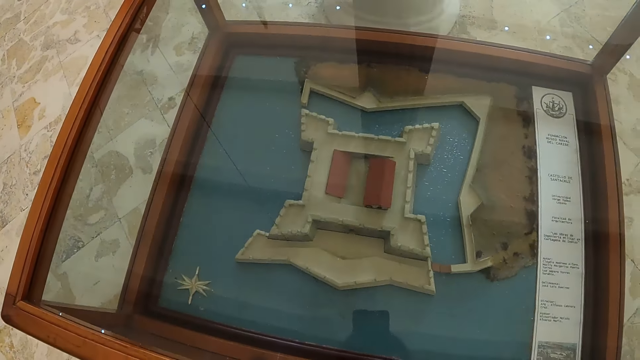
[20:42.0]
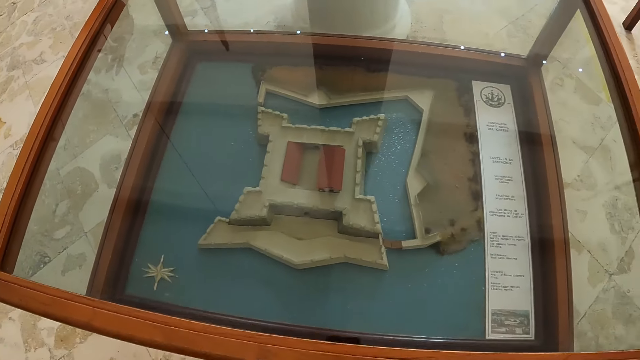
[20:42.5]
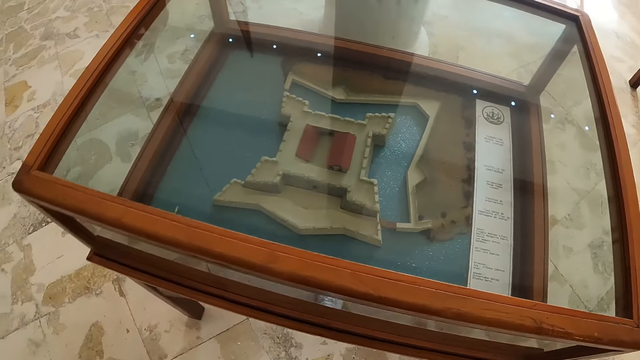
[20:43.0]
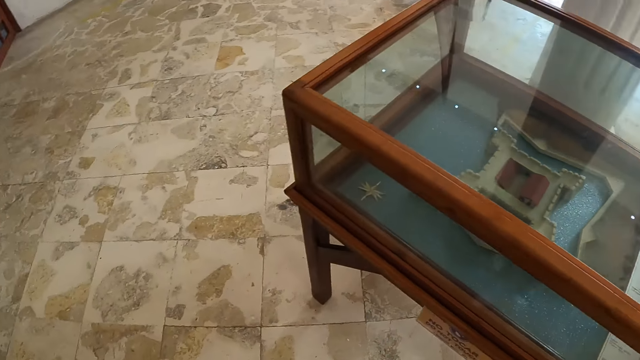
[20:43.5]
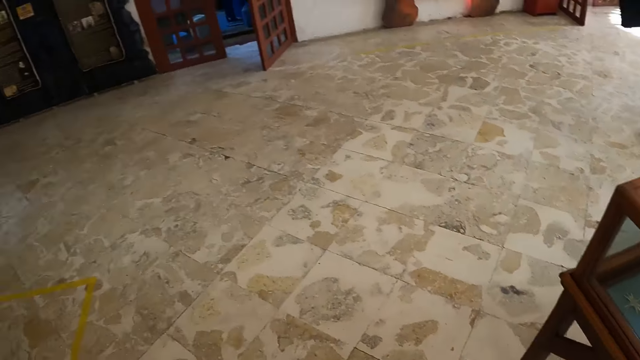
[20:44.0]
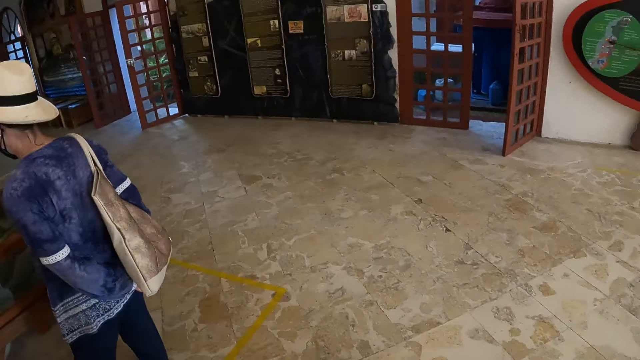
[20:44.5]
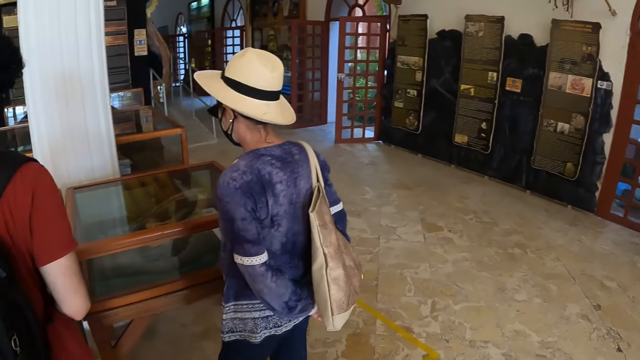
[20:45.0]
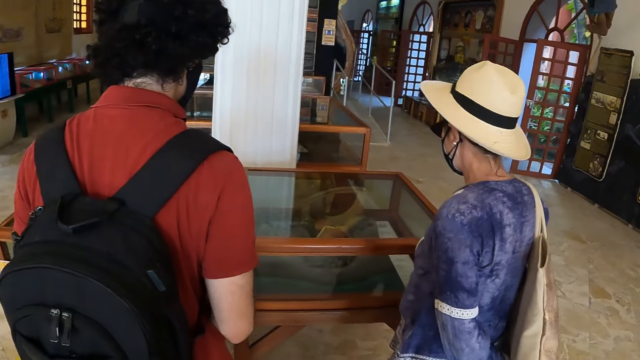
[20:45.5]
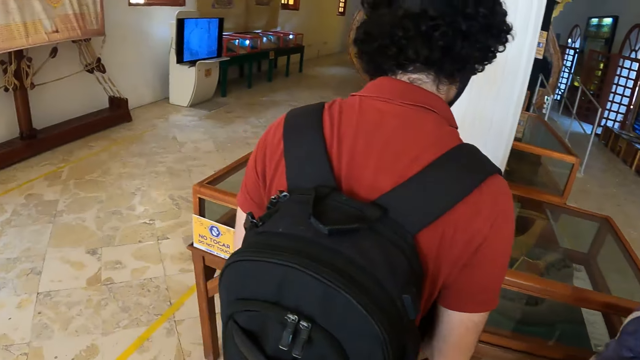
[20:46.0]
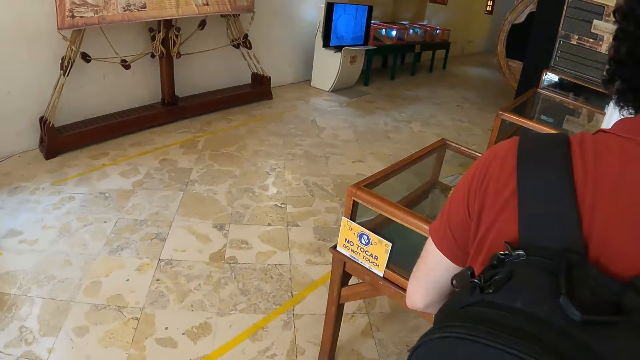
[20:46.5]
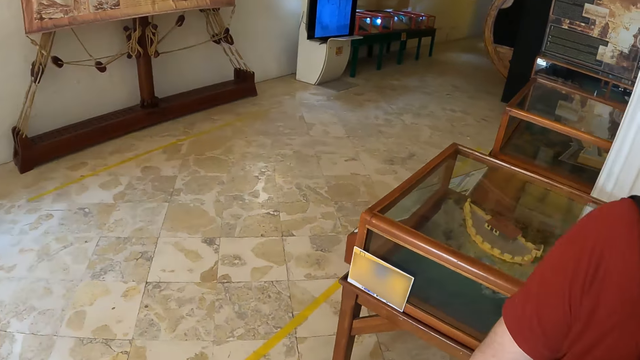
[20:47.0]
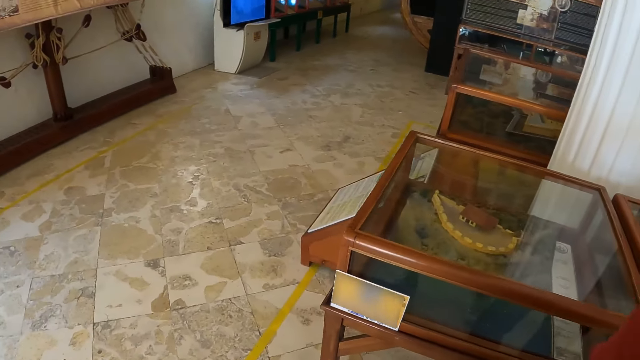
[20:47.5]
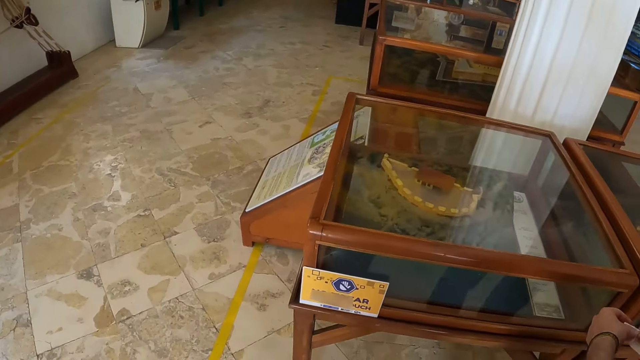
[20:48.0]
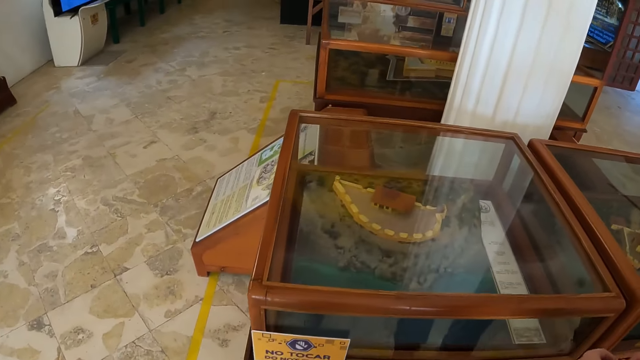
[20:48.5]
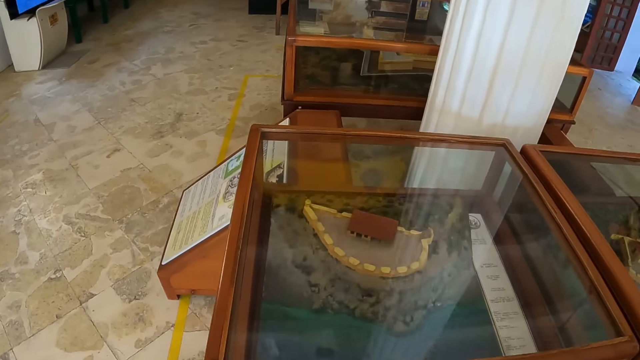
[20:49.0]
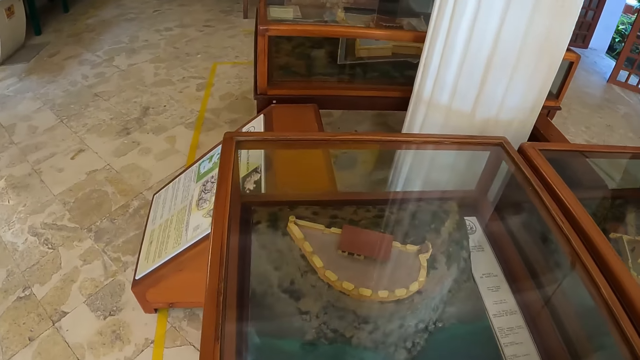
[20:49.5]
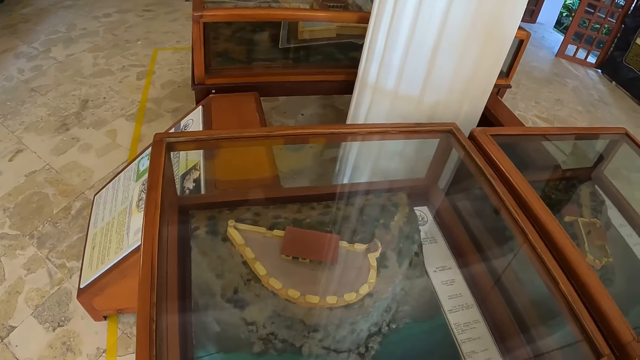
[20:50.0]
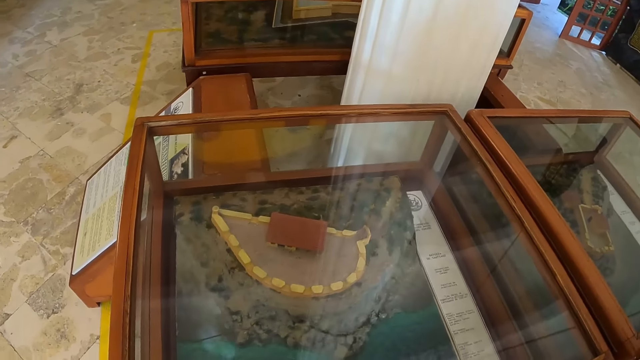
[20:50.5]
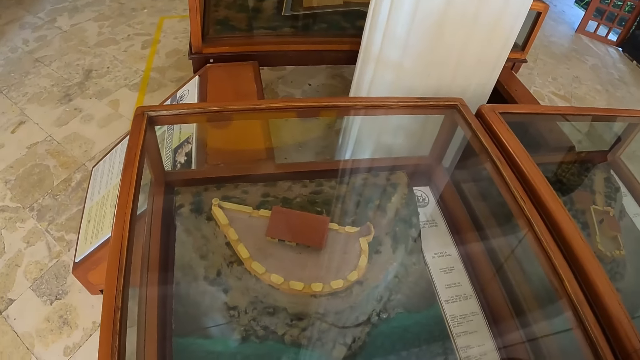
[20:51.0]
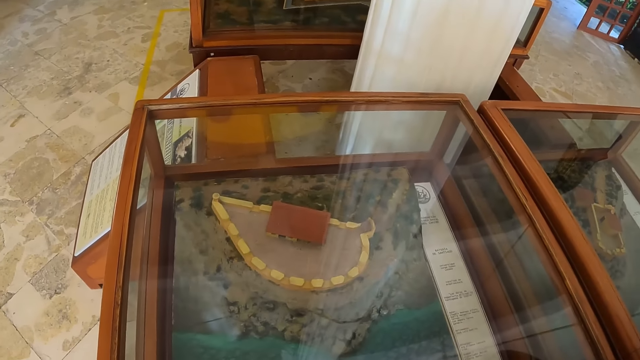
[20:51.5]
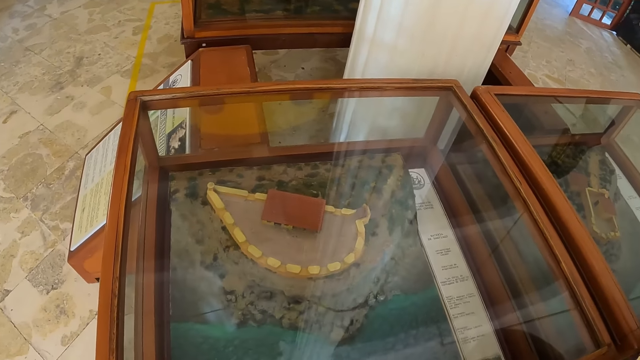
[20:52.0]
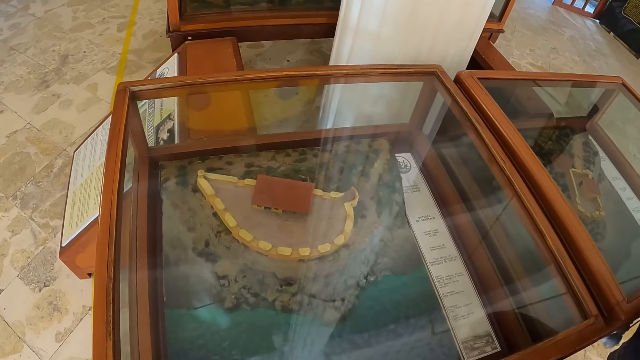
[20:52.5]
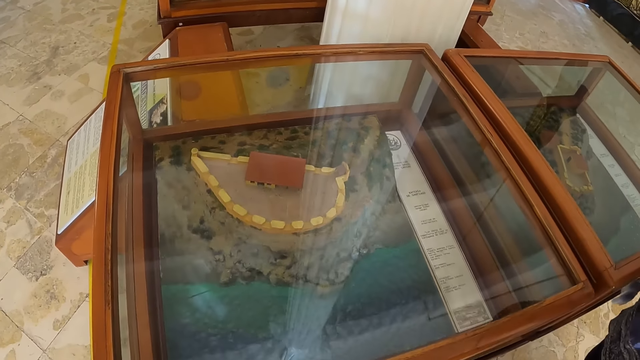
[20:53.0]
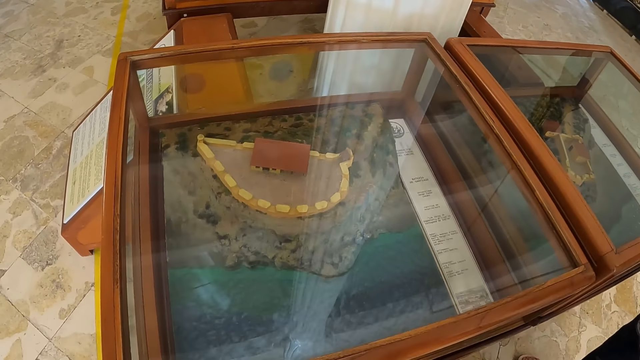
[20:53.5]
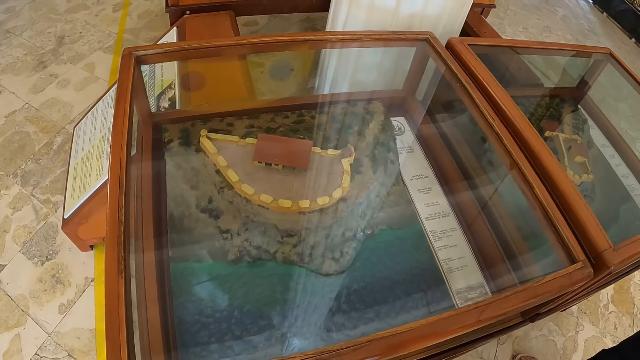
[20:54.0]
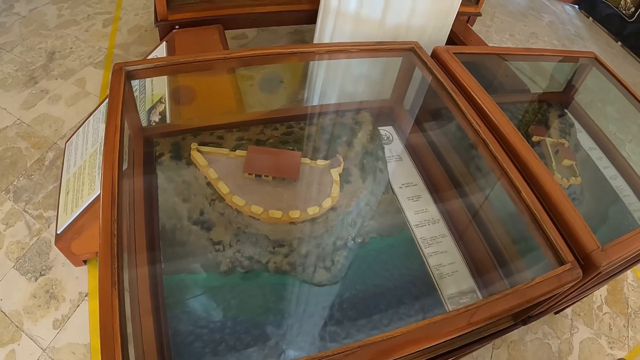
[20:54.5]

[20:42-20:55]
The camera wearer moves in the museum. They turn around. They walk a few steps. They look at the archeology material.

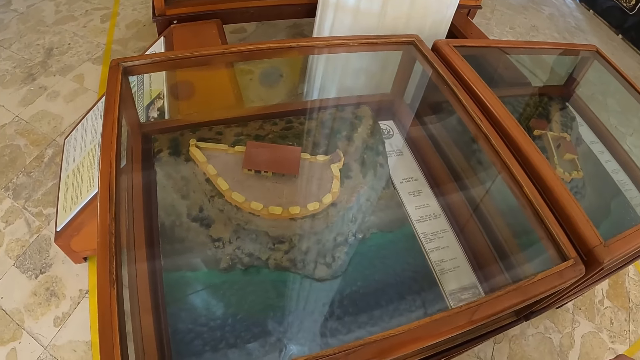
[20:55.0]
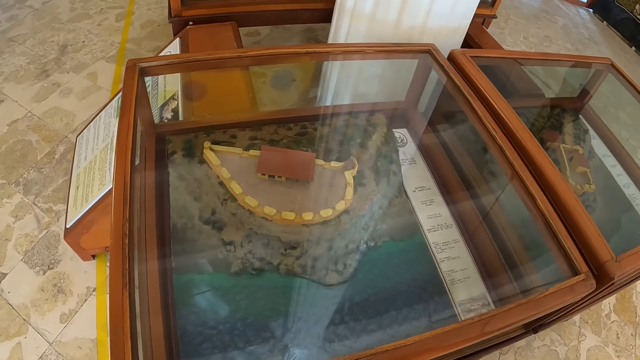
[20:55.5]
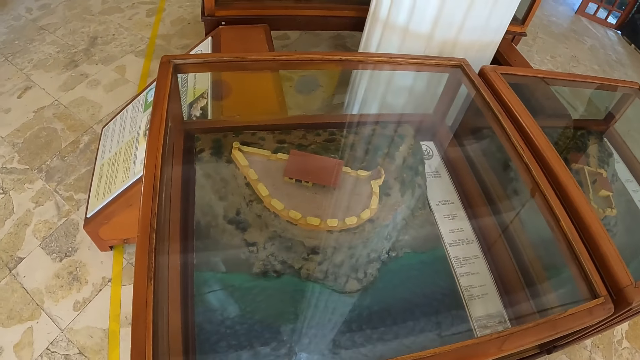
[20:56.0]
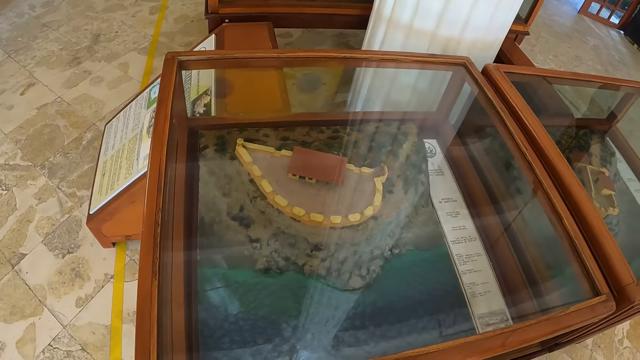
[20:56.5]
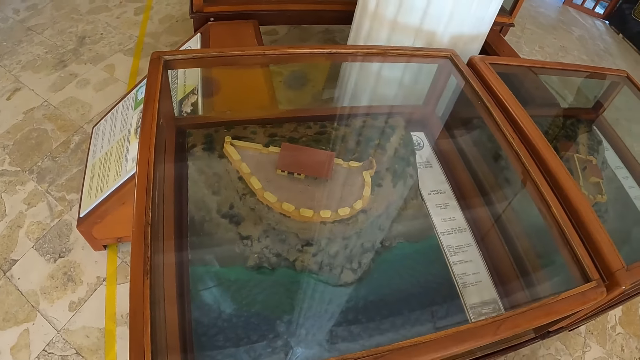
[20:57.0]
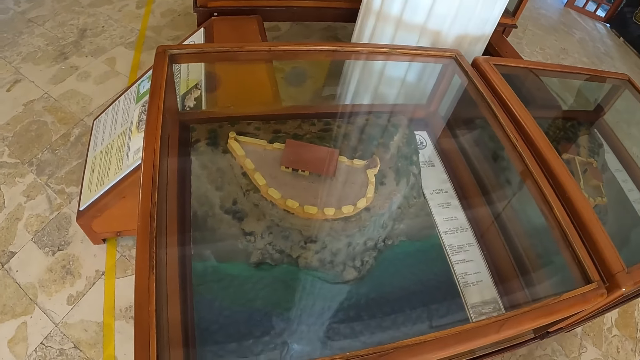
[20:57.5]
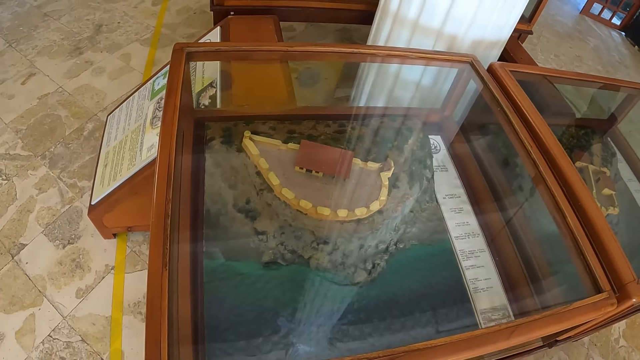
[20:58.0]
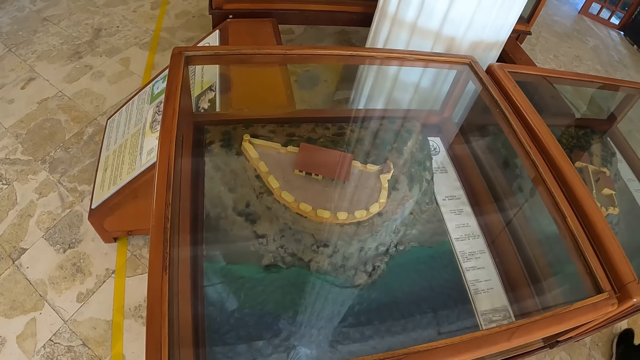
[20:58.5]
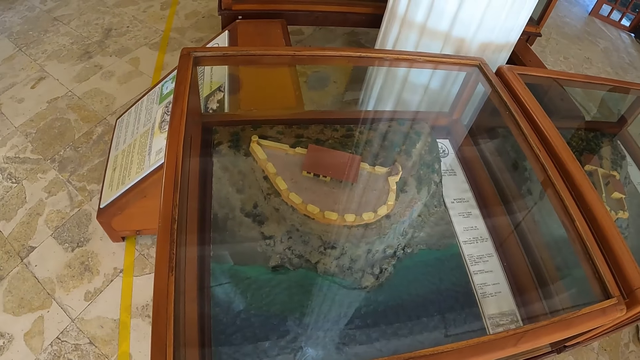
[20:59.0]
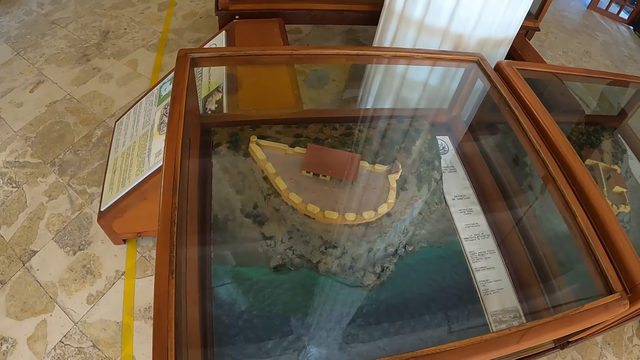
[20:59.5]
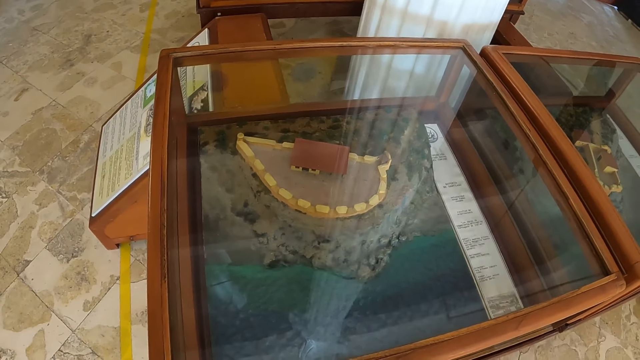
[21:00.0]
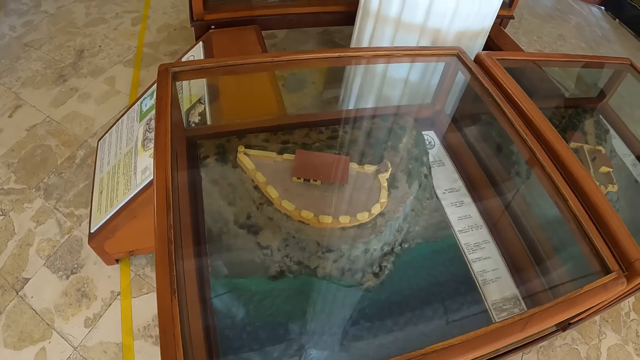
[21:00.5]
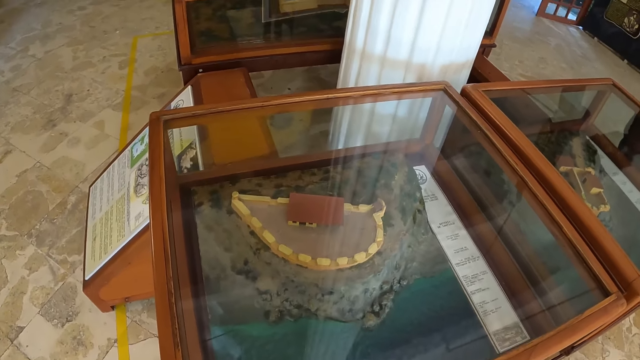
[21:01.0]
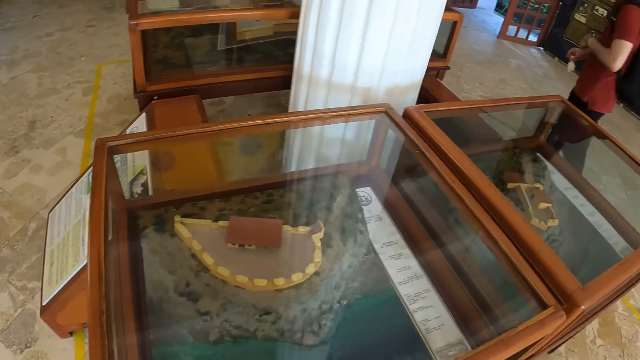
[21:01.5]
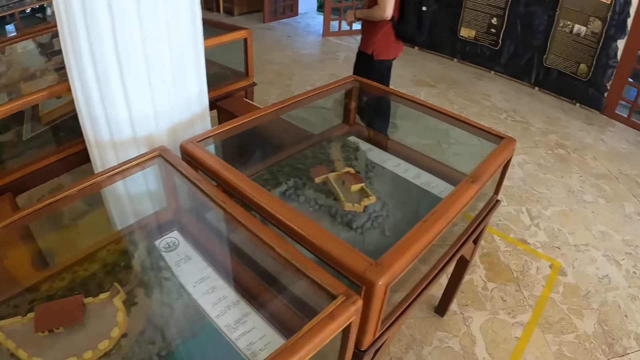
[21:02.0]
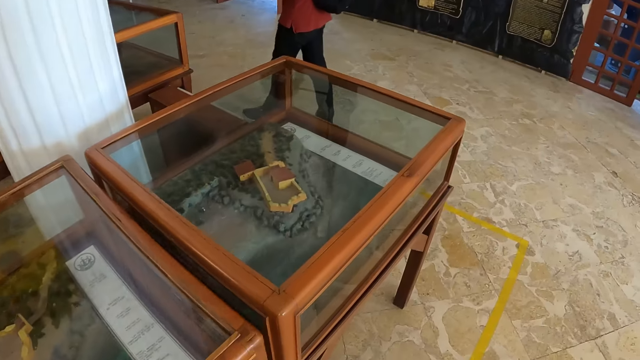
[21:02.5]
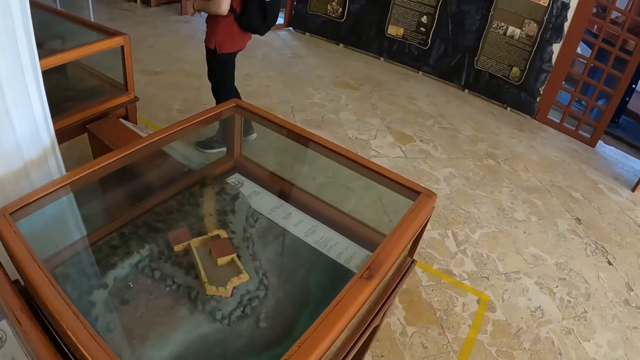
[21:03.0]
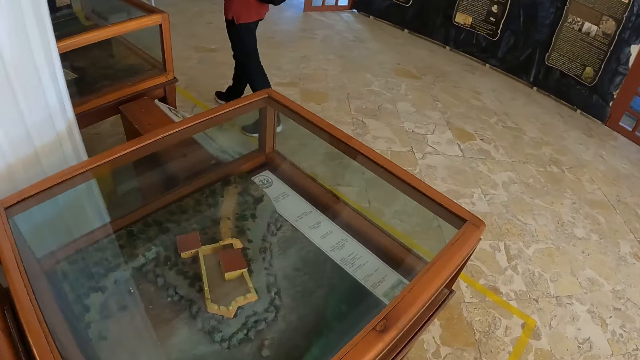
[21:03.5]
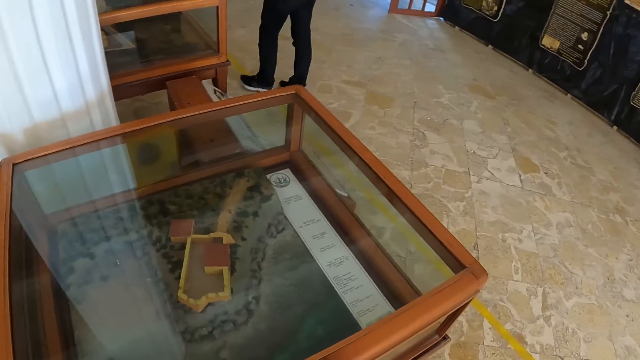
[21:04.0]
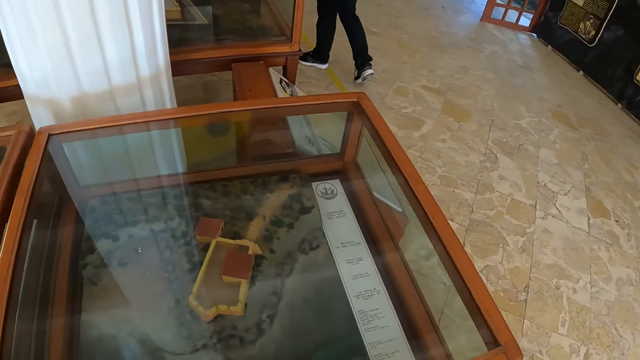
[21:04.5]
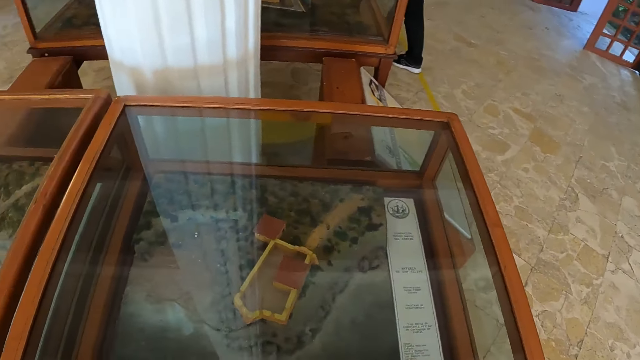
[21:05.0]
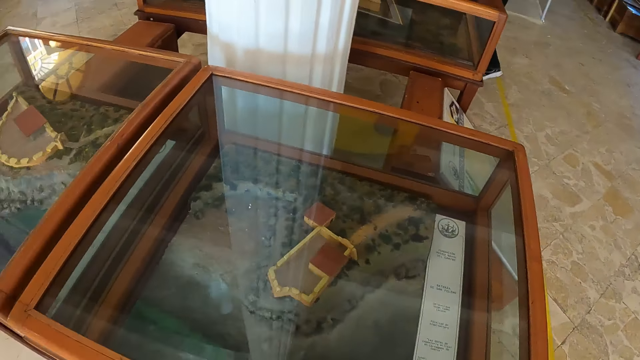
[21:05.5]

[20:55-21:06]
The camera wearer moves in the museum. They look at the archeology material. They walk a few steps.
